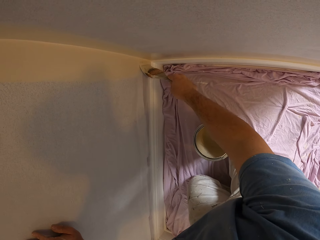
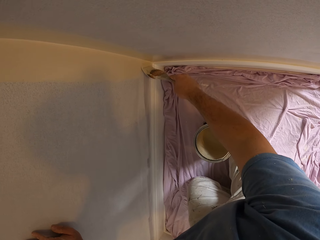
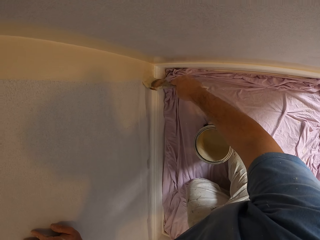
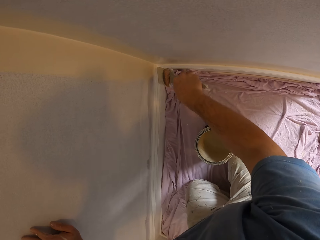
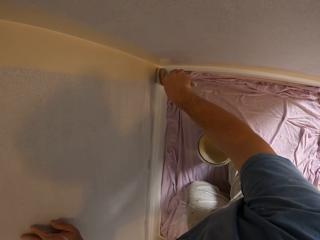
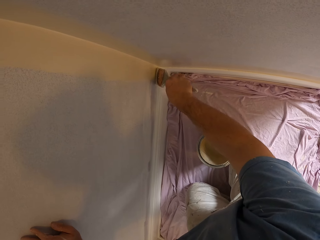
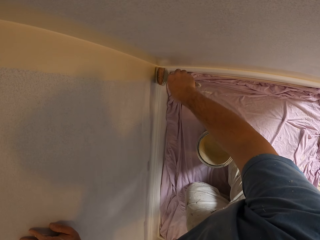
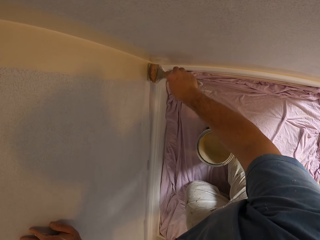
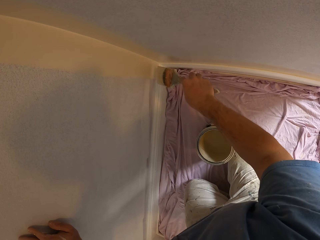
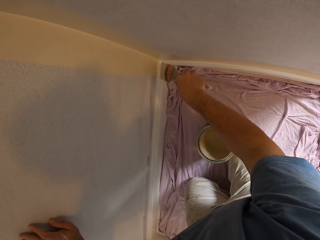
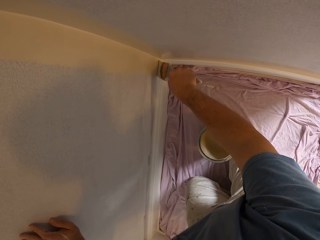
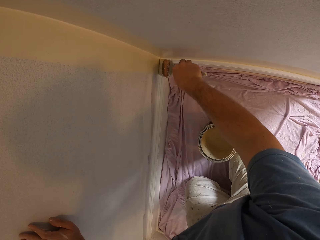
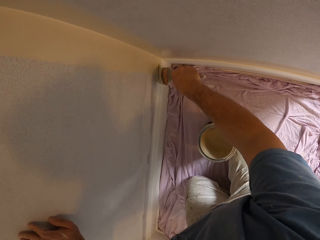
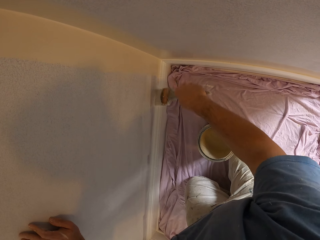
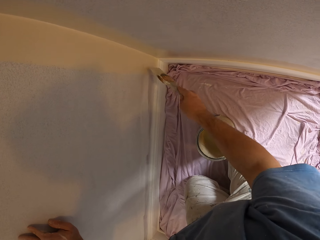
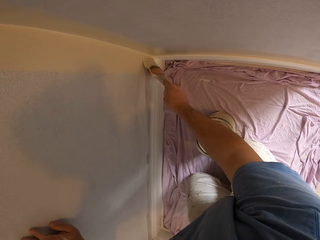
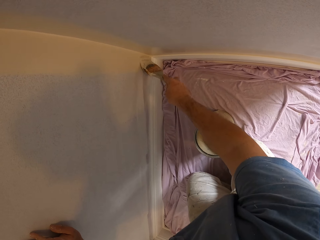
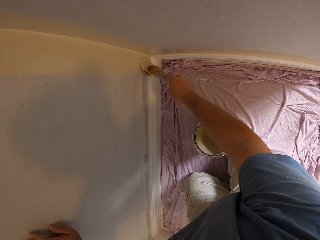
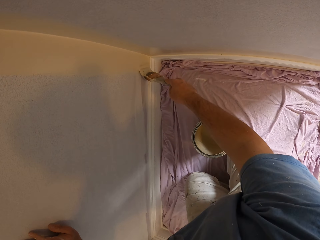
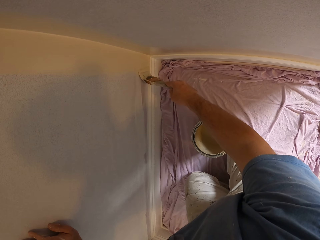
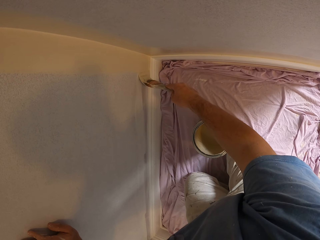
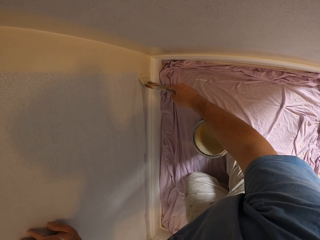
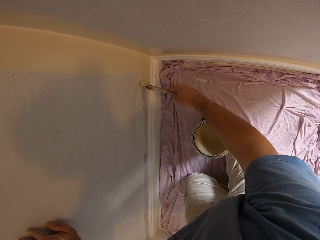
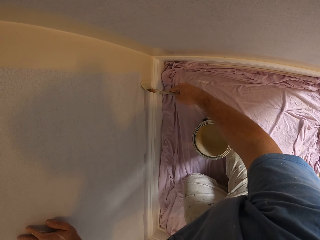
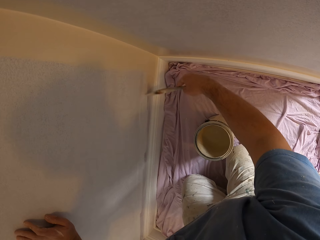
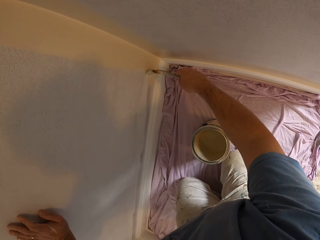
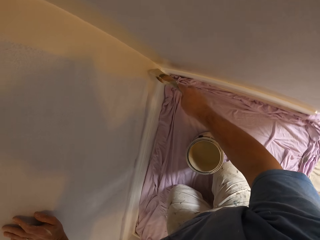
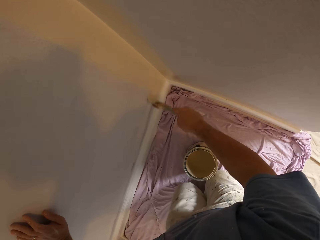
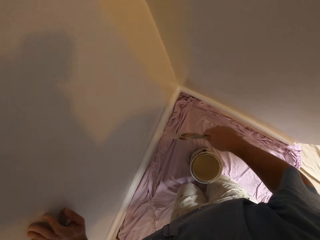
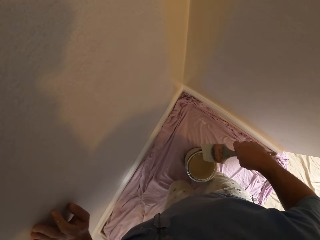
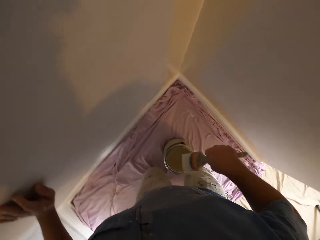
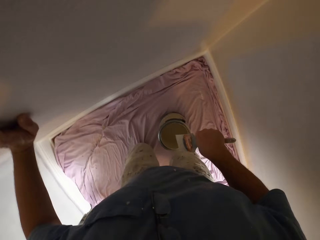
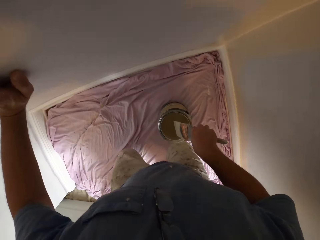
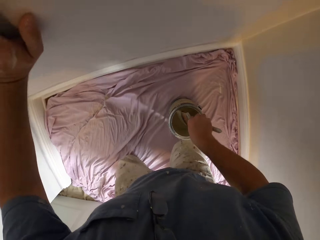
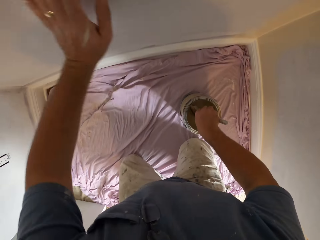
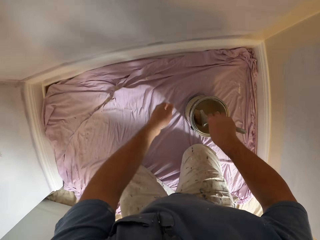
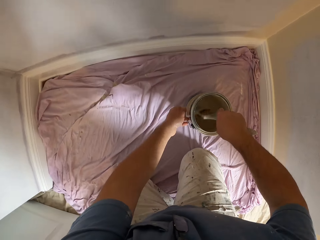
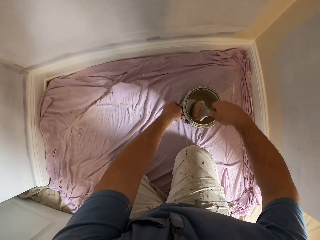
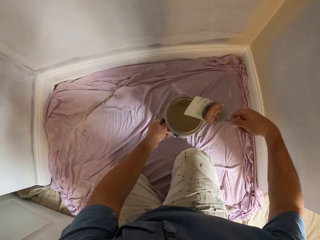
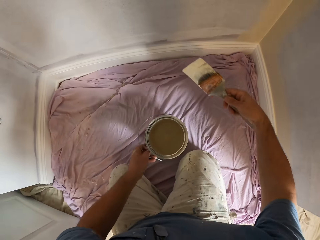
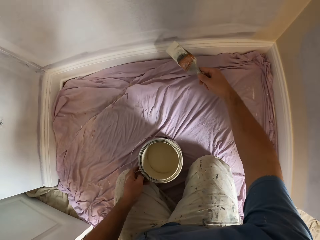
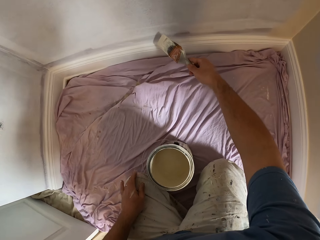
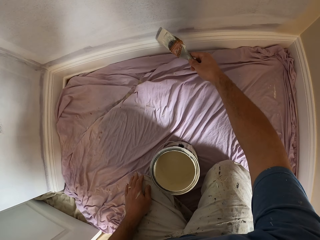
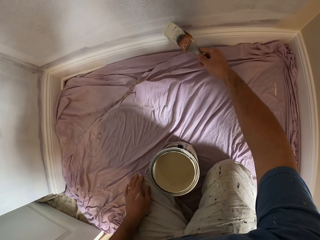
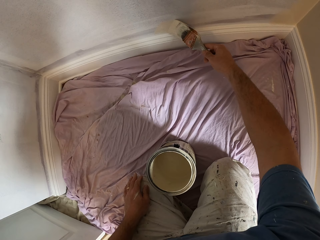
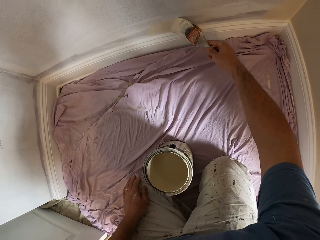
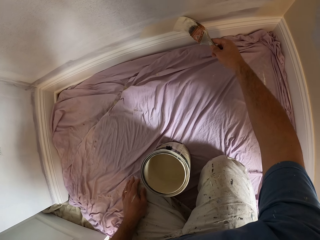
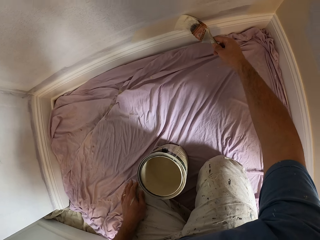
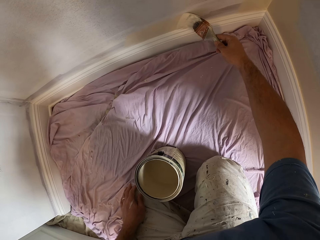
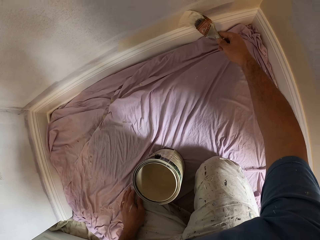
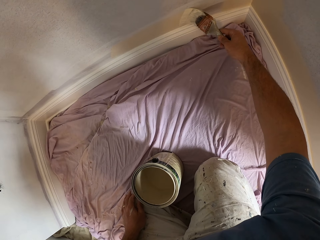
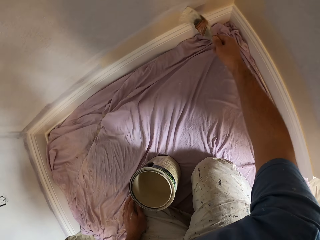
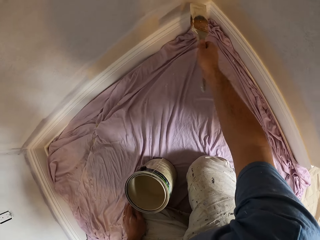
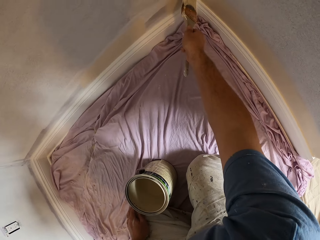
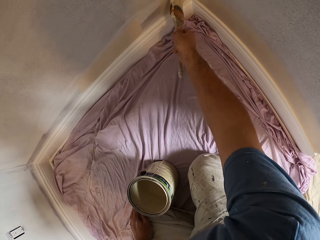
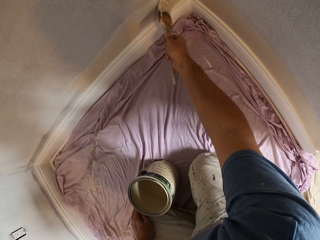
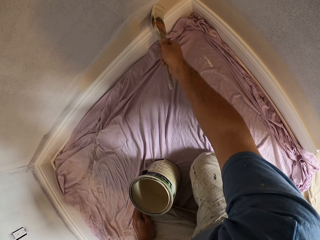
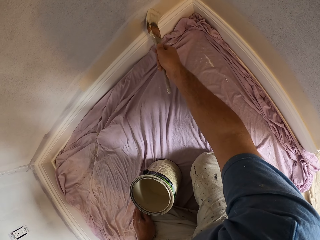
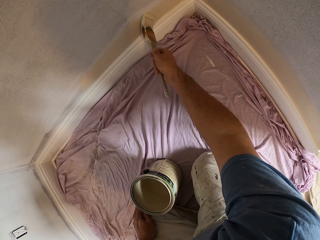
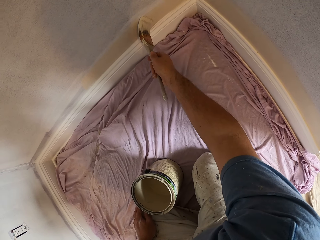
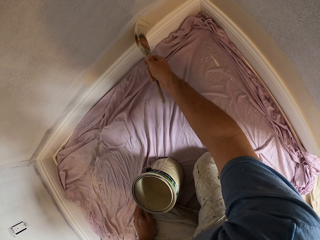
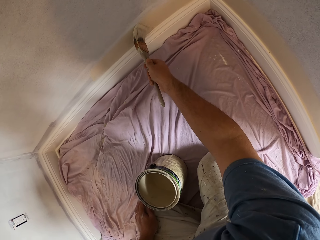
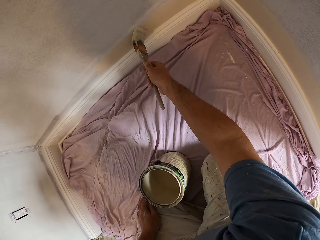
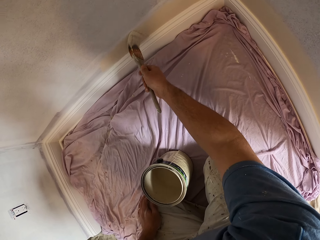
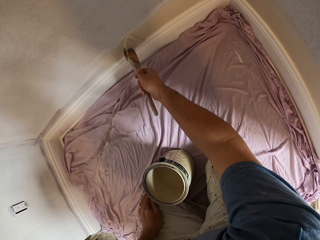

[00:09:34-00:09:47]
The camera wearer moves. They touch the wall. They dip the paint brush into the paint can. They touch the paint can handle and move the paint can. They paint the wall with the brush.

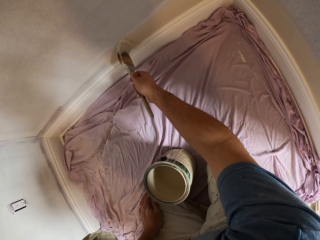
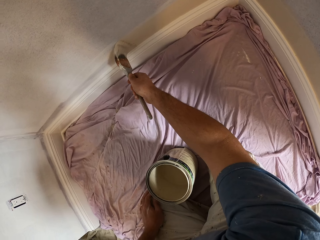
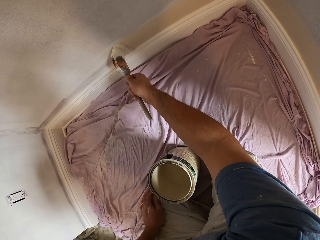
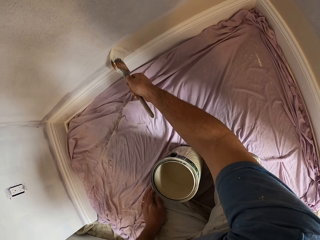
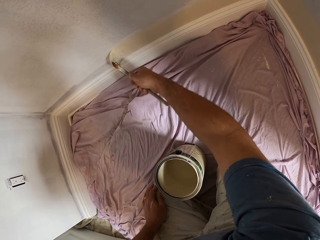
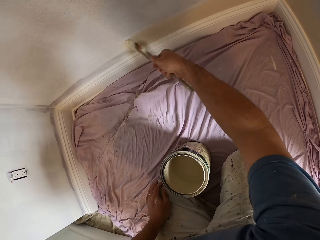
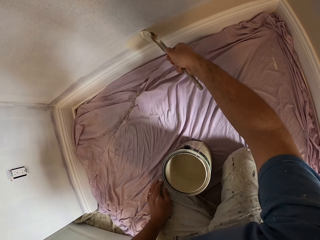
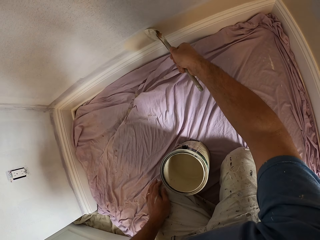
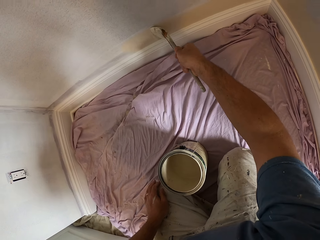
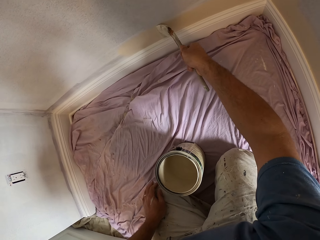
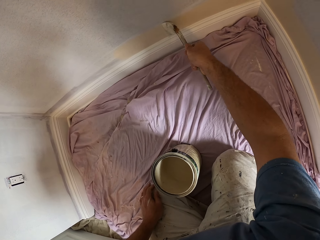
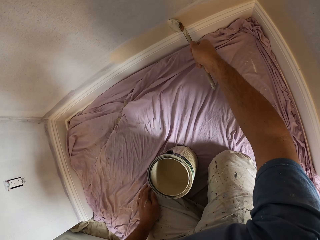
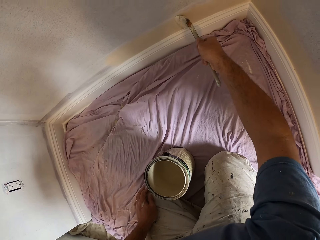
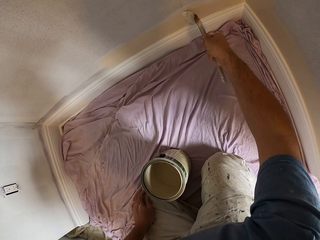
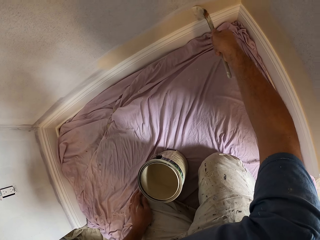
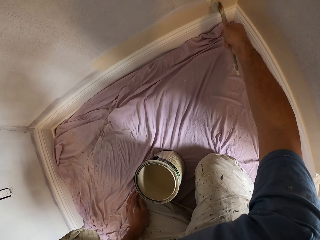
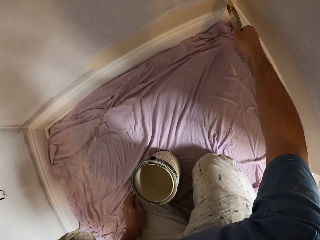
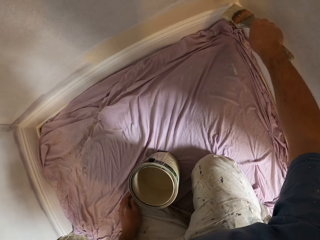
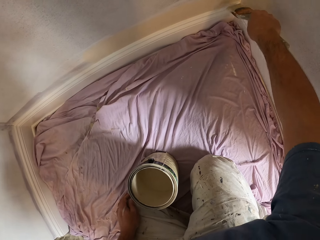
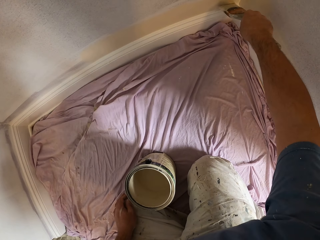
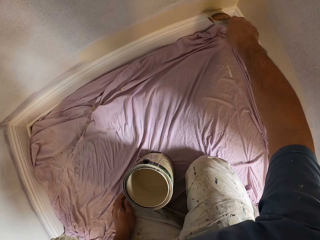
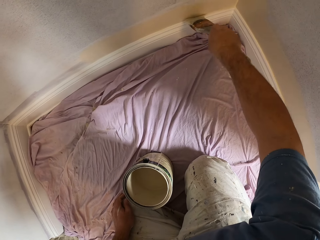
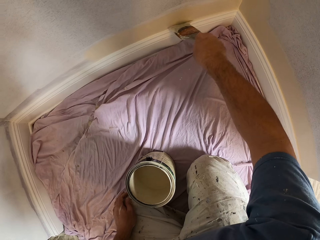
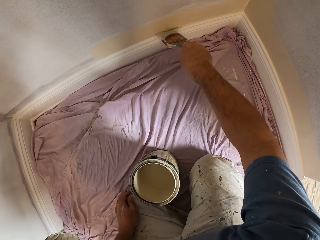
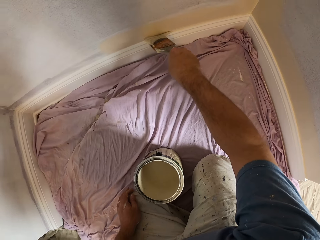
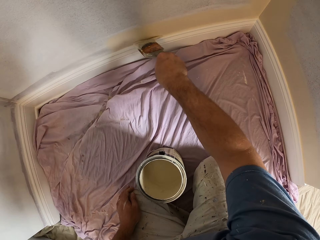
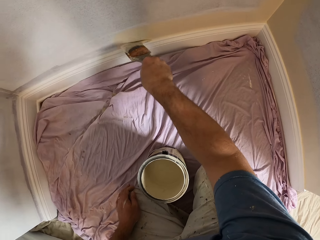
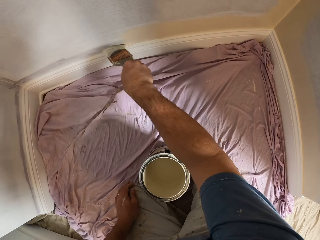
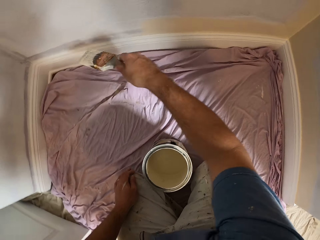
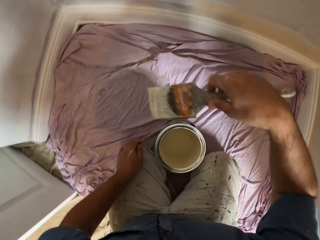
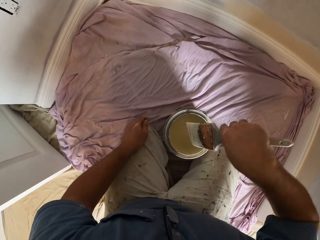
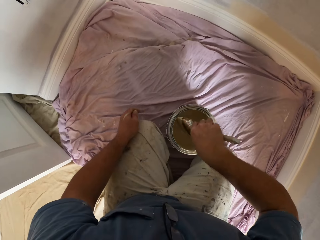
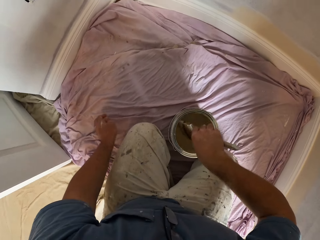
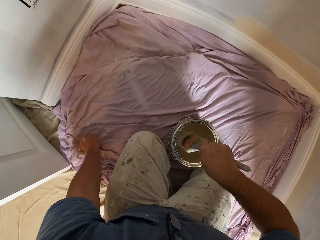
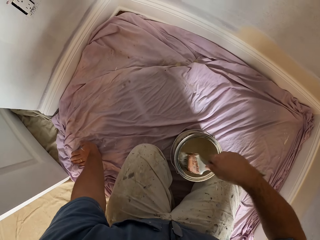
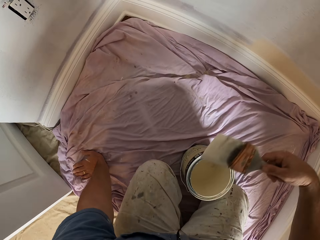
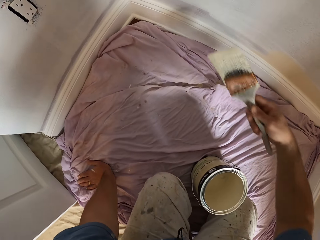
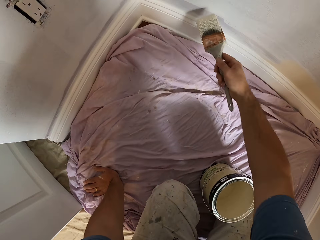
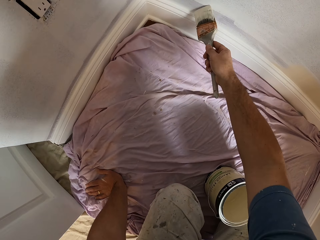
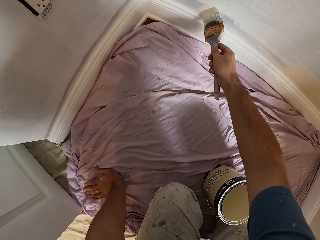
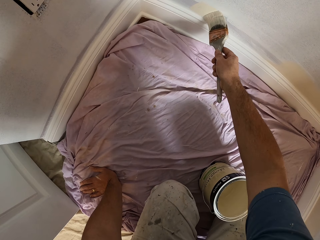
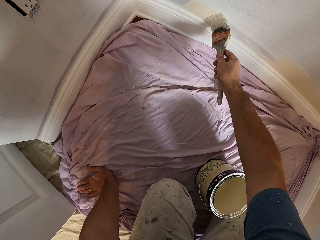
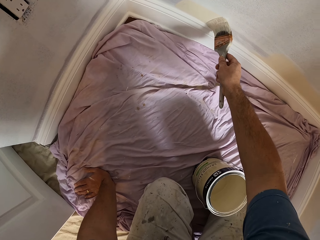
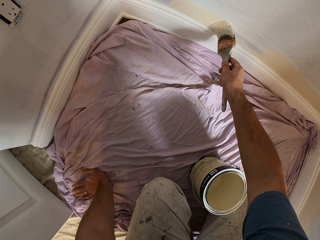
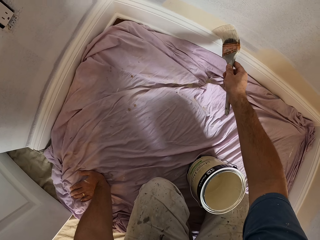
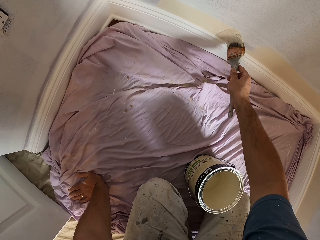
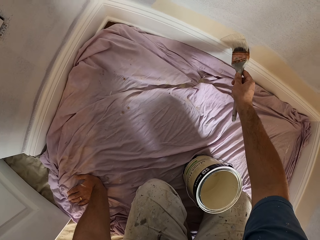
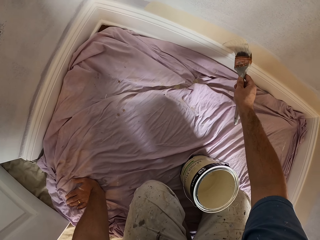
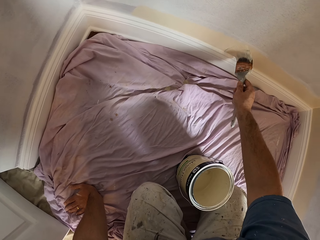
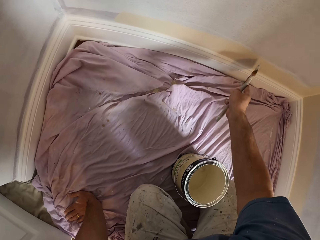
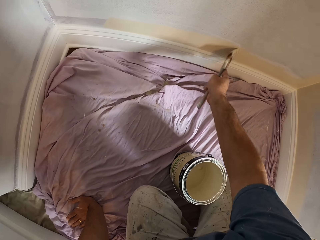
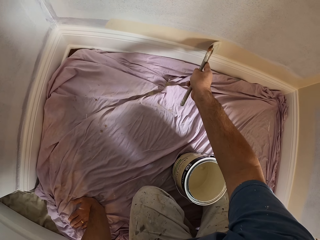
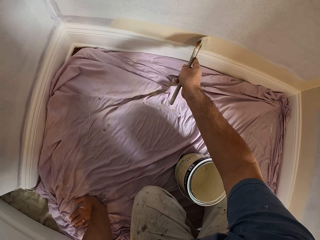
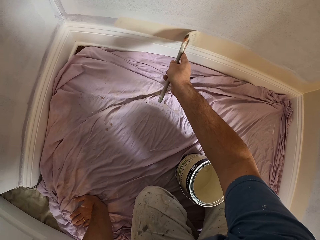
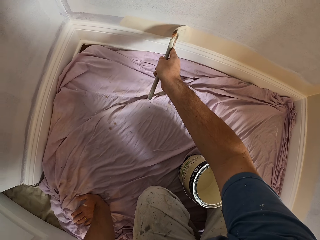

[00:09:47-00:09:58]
The camera wearer dips the paint brush into the paint can. They paint the wall with the brush.
